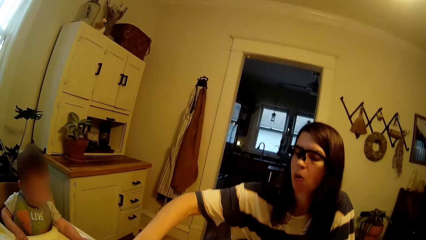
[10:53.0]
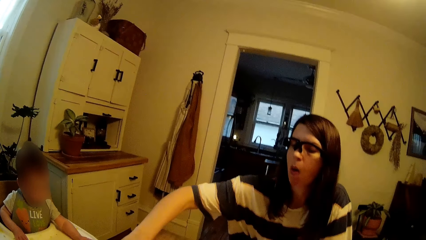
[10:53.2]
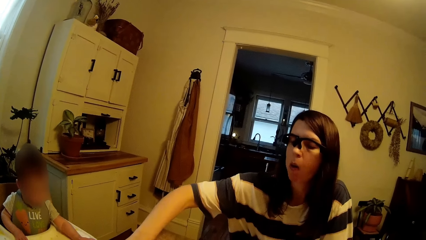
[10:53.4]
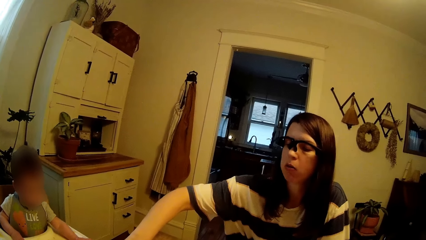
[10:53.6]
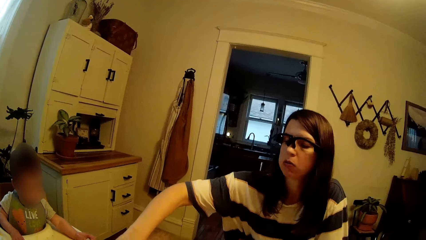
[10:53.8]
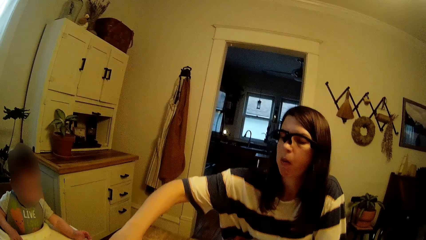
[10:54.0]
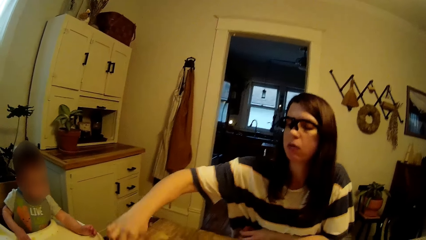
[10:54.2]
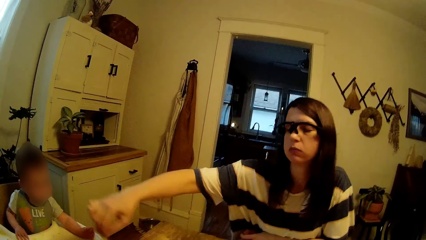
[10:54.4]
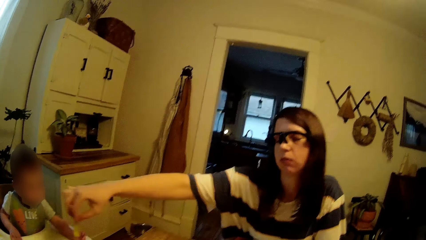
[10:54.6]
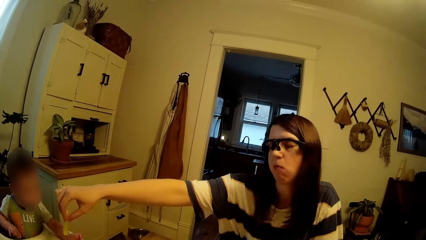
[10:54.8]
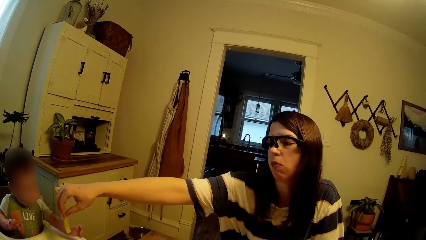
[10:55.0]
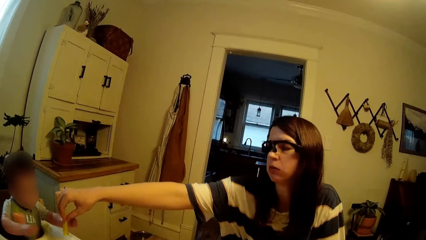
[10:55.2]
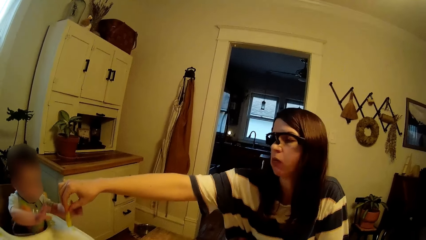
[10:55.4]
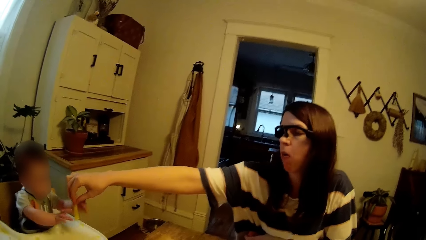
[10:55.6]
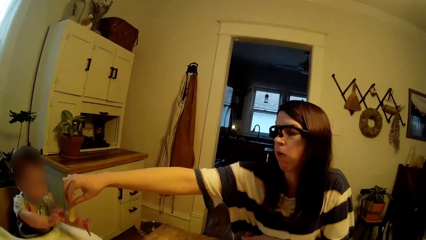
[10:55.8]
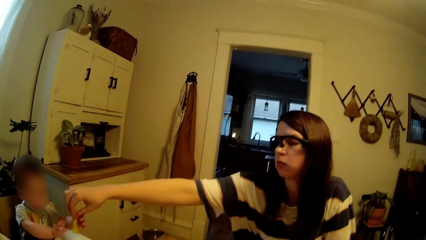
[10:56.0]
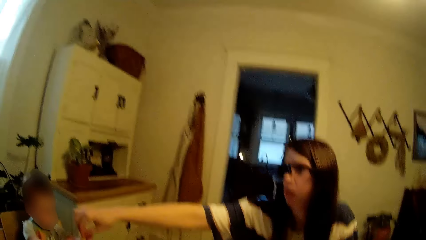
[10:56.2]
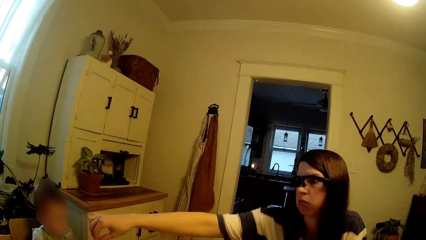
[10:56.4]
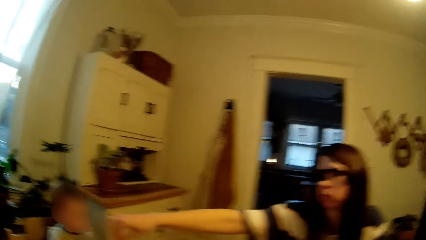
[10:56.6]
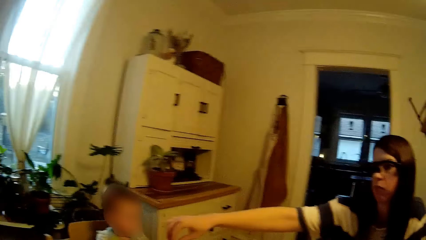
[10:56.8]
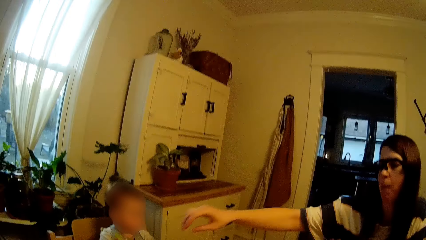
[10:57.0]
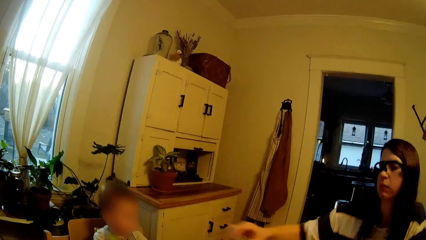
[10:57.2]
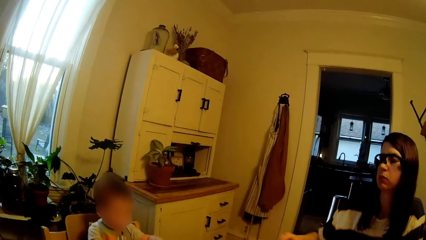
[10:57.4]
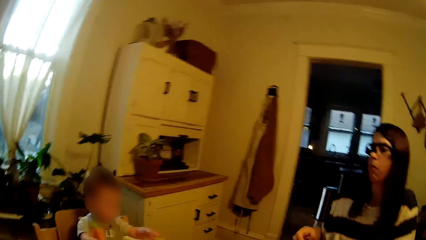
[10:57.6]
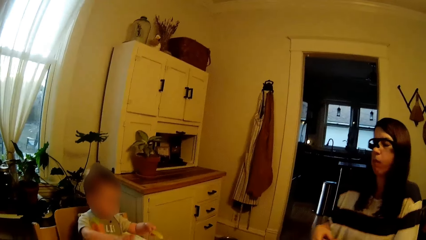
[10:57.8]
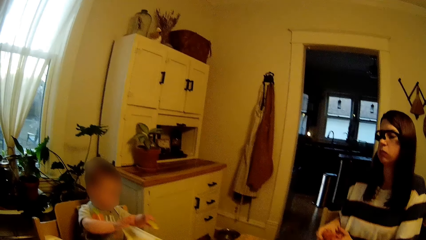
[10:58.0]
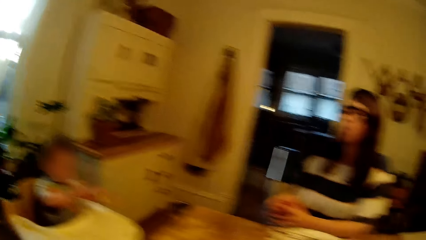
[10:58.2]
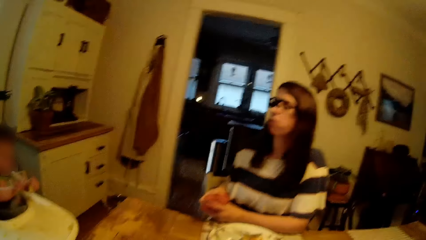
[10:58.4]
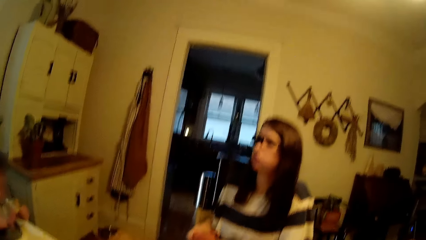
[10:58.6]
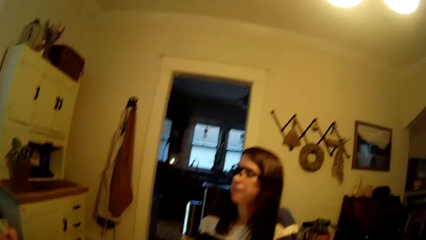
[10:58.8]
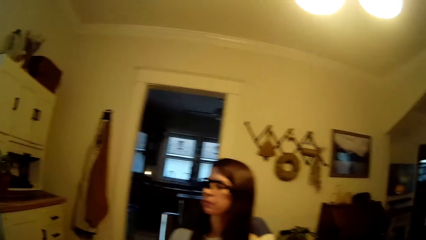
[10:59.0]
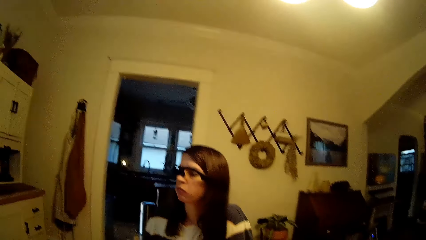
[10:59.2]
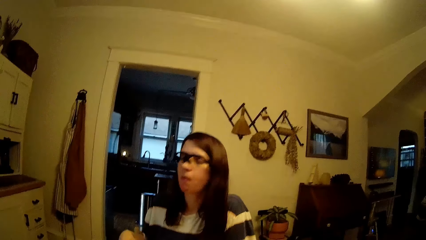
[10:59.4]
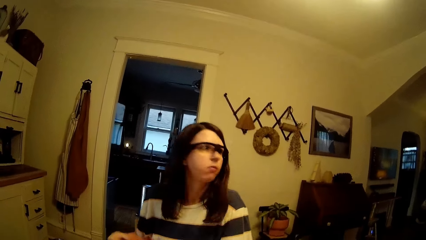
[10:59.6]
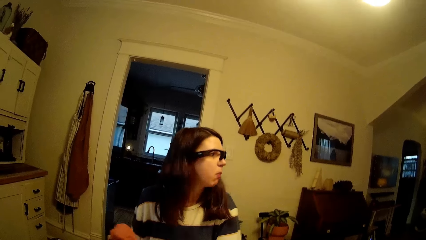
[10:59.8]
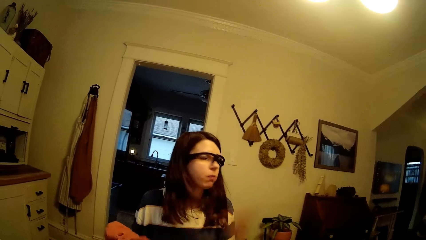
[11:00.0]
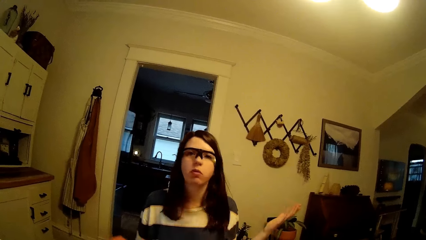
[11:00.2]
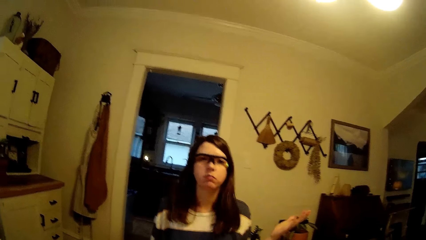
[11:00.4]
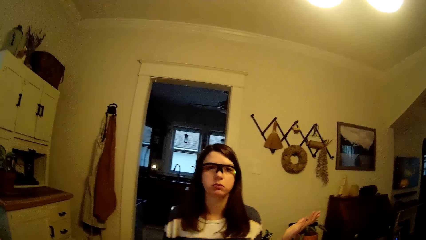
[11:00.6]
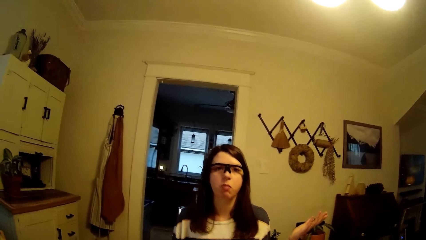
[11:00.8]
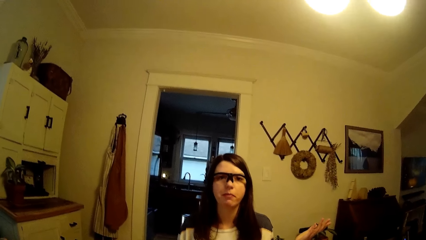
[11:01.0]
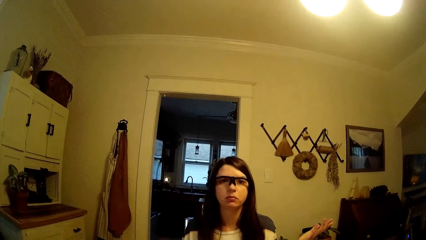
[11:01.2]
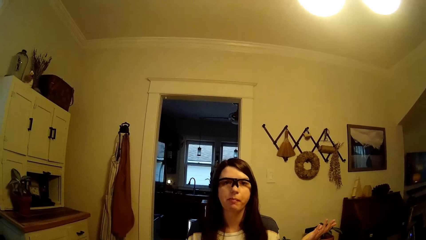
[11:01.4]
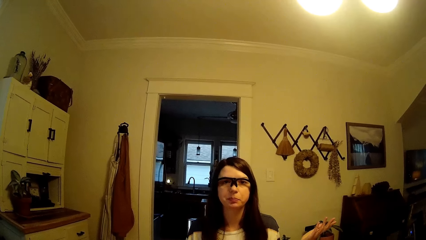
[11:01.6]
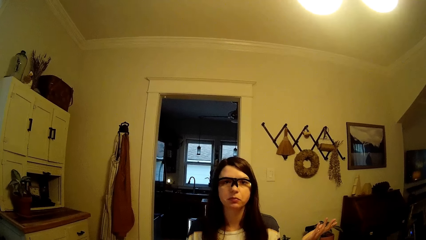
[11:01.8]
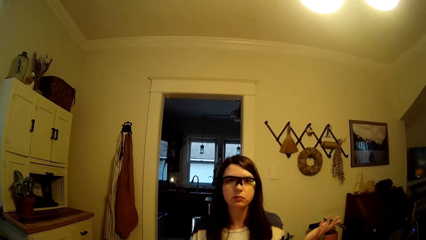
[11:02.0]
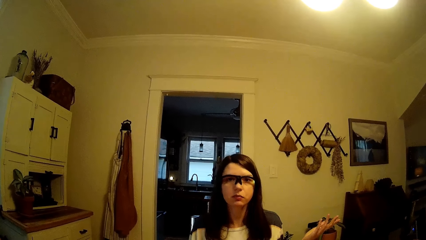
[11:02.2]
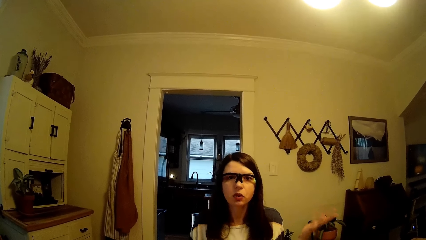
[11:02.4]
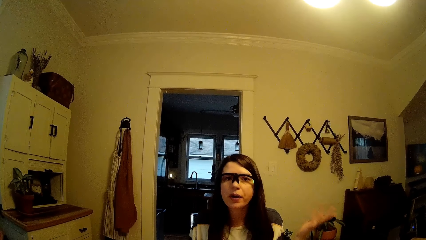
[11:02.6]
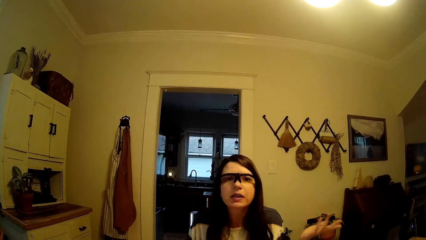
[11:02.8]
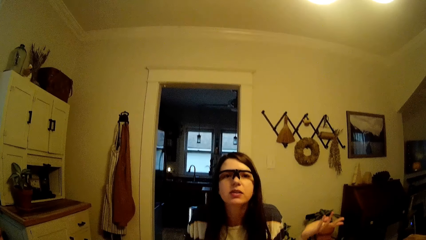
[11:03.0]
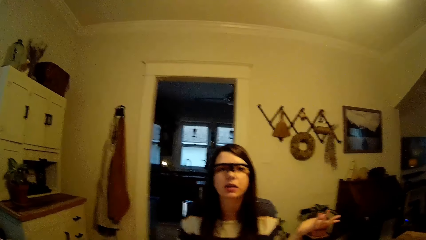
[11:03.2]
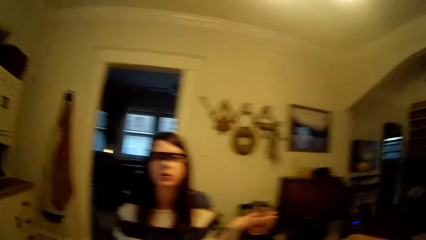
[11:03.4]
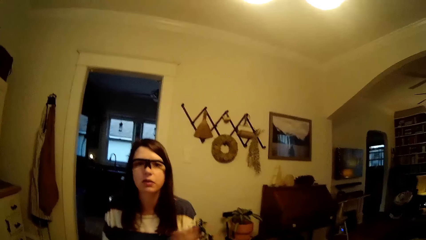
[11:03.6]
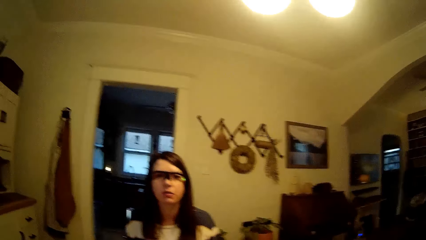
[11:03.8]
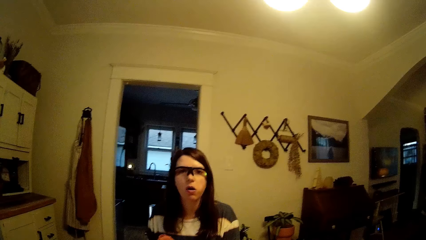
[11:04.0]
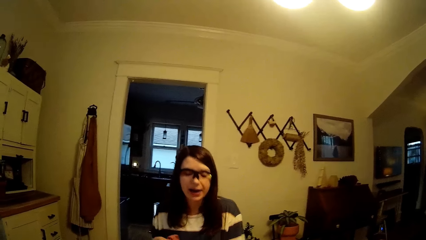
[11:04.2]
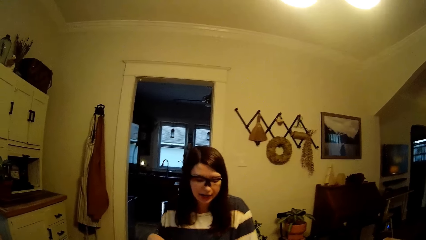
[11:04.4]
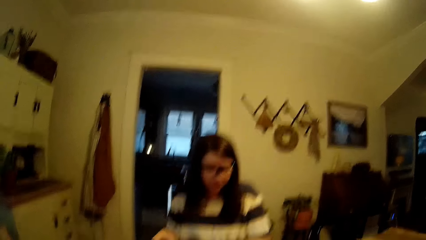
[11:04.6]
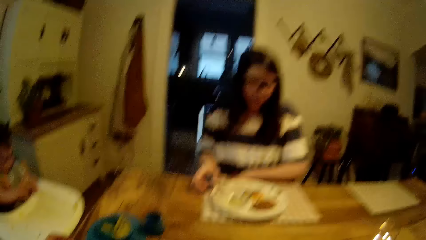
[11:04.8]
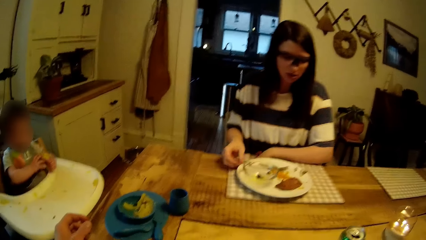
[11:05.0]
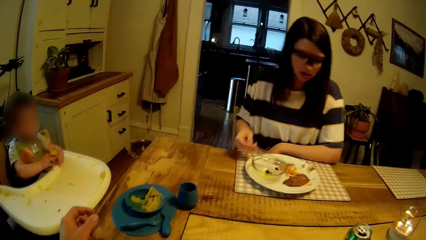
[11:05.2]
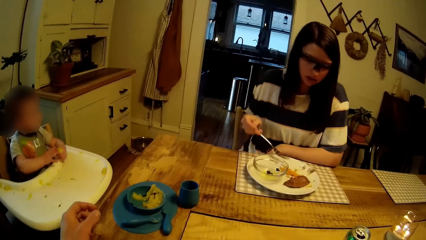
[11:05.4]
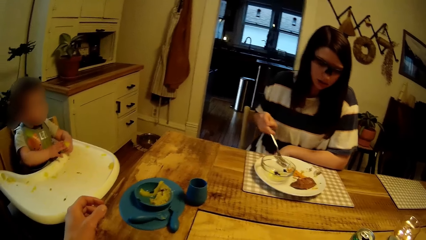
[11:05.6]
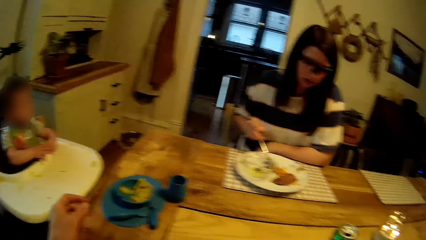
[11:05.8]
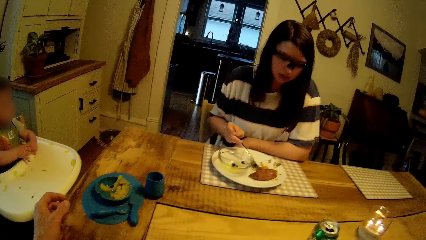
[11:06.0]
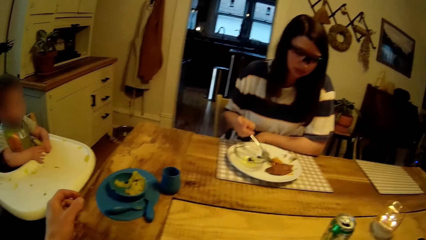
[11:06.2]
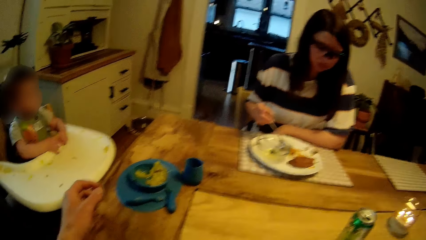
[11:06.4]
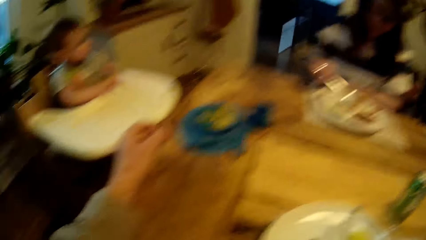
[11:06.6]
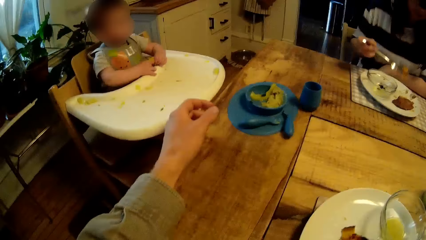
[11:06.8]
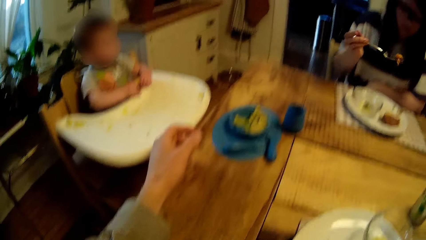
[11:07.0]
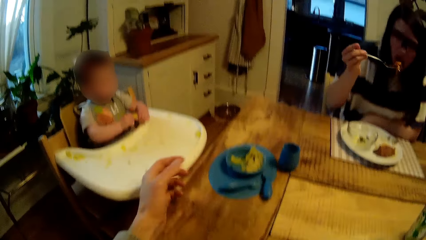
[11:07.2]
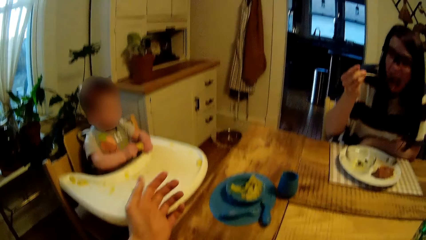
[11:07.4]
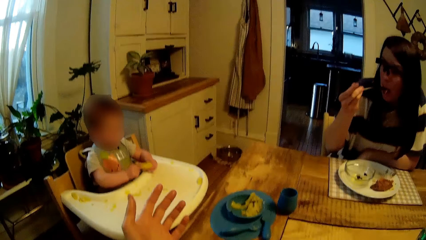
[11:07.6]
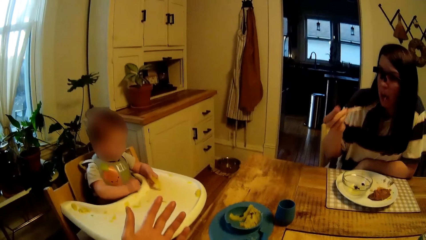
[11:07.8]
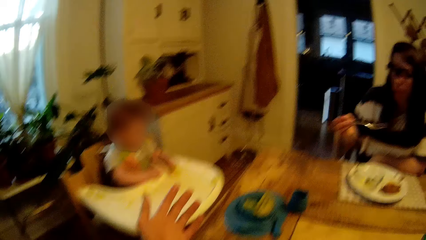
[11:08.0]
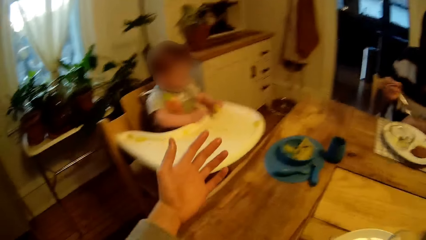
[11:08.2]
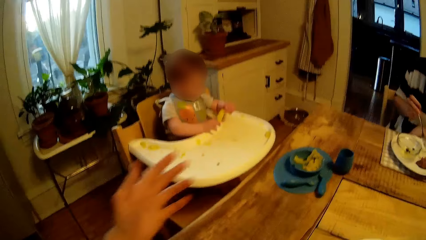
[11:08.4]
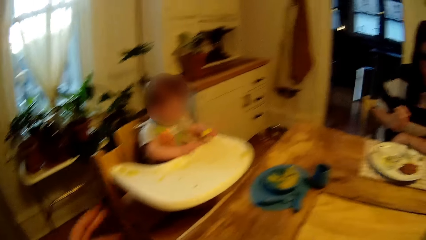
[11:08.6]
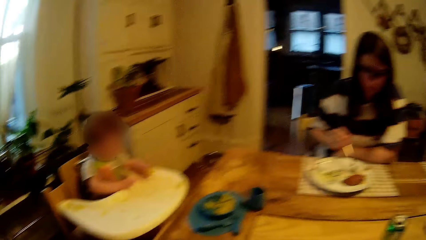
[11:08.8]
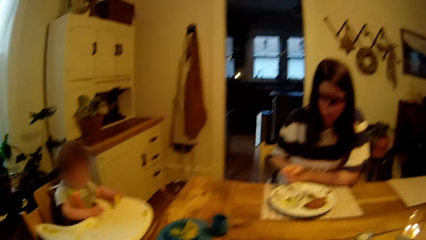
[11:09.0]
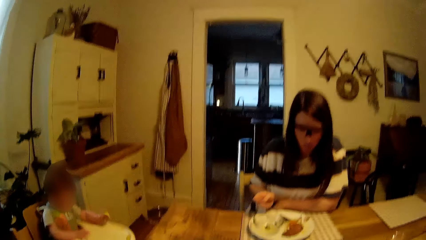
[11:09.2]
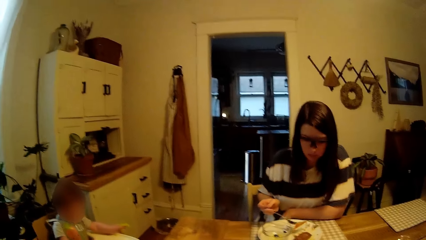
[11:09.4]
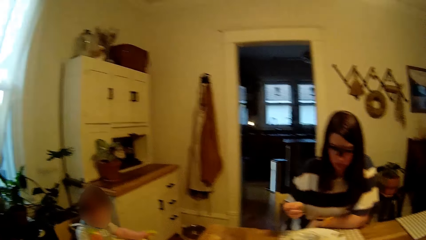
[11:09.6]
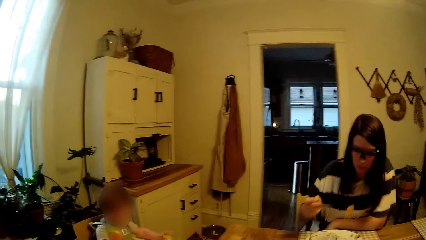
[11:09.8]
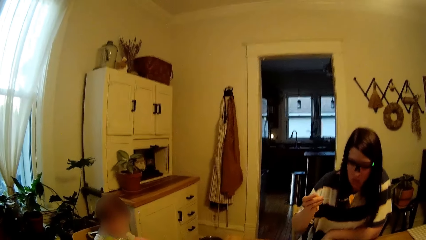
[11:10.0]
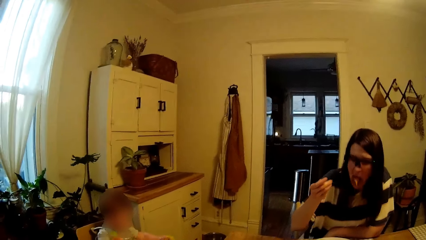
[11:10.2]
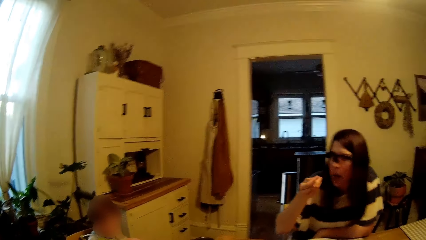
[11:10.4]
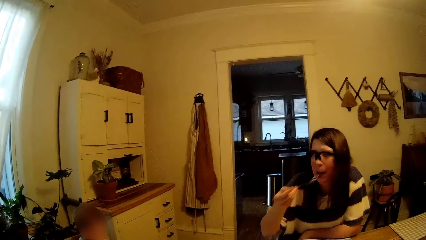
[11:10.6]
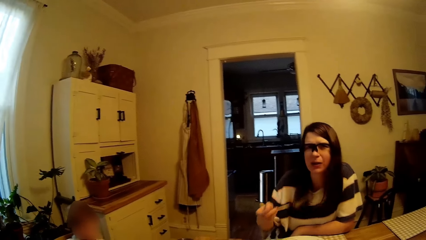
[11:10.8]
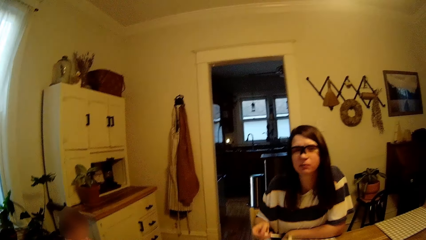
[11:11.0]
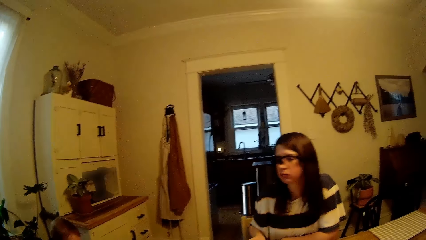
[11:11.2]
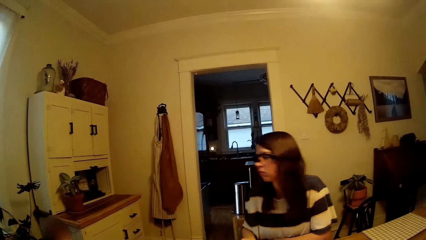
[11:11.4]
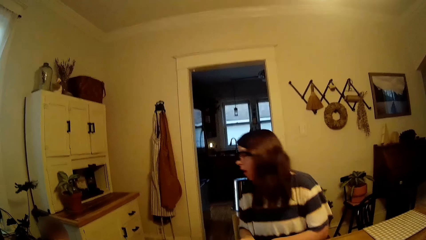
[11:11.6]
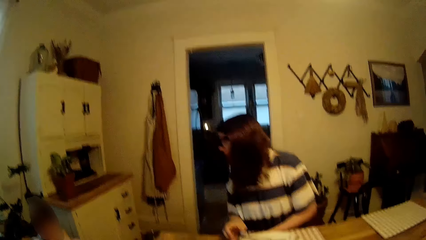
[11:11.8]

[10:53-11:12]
The woman gives the baby potato with her right hand. The camera wearer talks with the woman. They look around. The woman talks with the camera wearer. She picks up the fork from the plate with her right hand. She holds the fork. She scoops the pie on the plate with the fork in her right hand. She eats the pie. The camera wearer looks around. The woman scoops the pie on the plate with the fork in her right hand. The camera wearer talks with the woman. The woman eats the pie.
